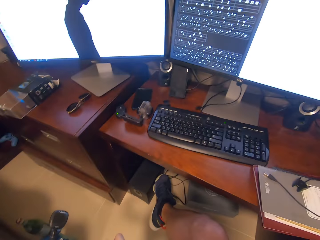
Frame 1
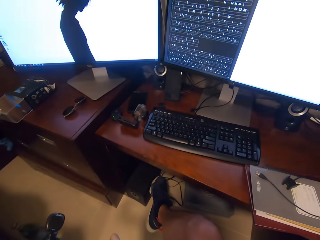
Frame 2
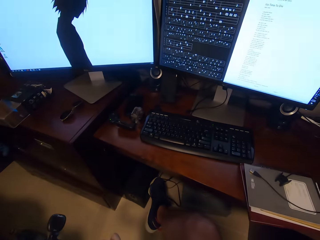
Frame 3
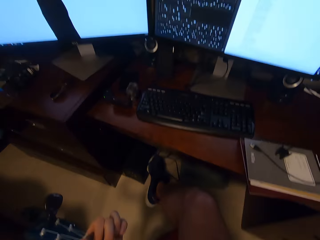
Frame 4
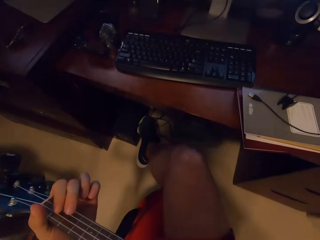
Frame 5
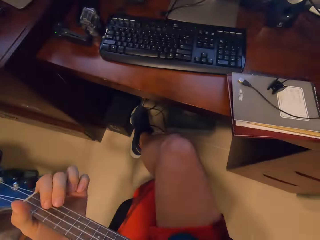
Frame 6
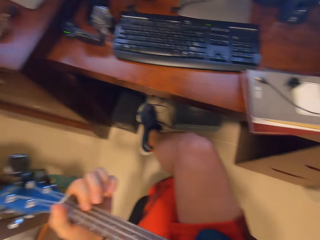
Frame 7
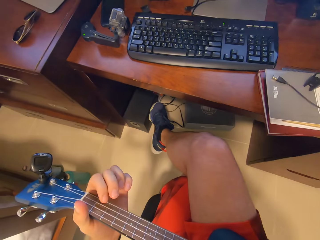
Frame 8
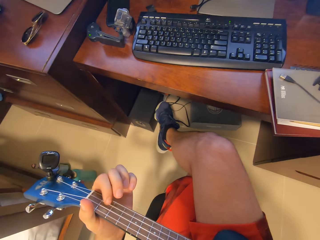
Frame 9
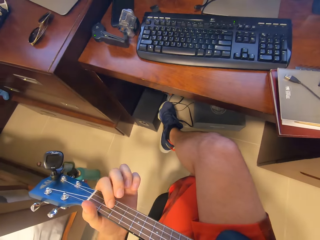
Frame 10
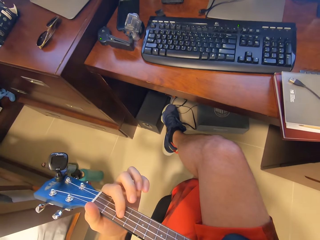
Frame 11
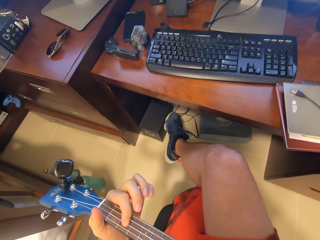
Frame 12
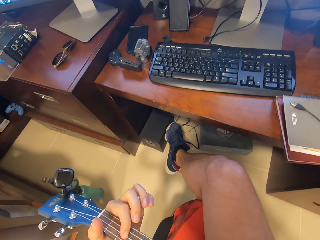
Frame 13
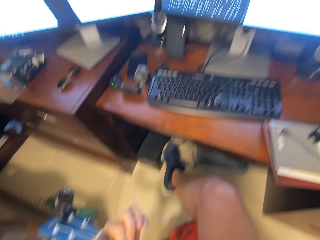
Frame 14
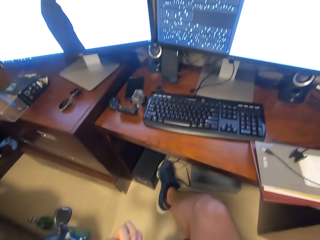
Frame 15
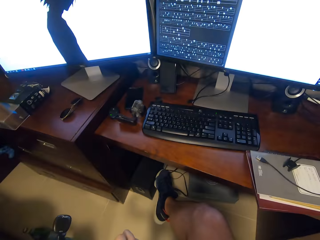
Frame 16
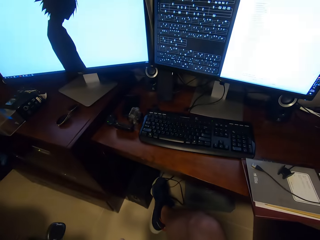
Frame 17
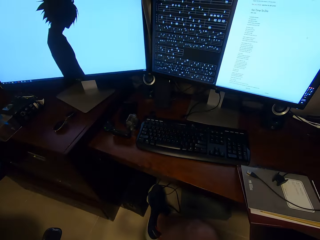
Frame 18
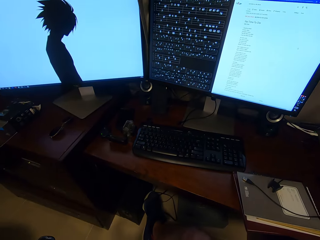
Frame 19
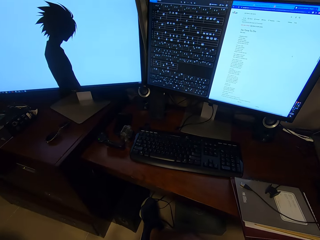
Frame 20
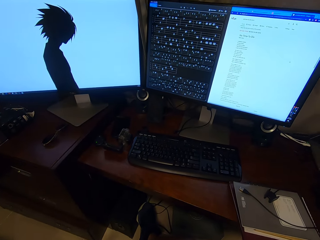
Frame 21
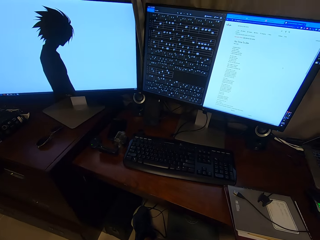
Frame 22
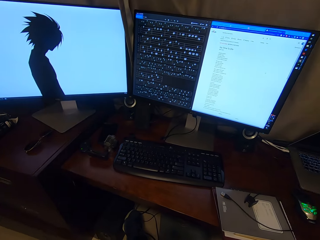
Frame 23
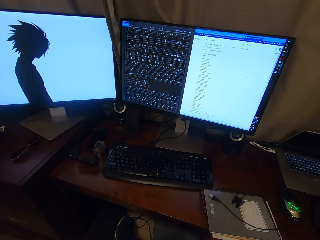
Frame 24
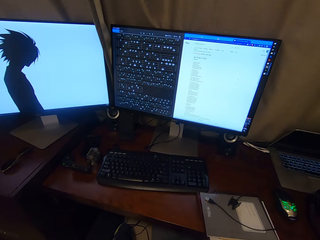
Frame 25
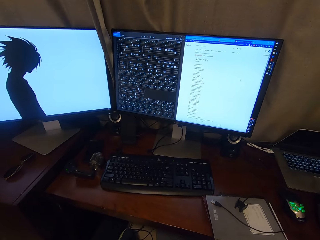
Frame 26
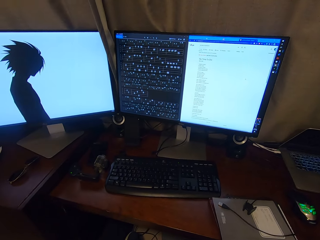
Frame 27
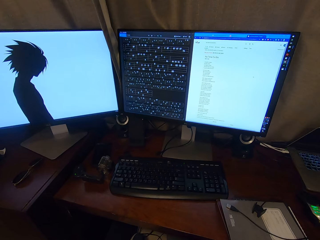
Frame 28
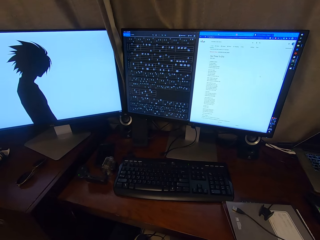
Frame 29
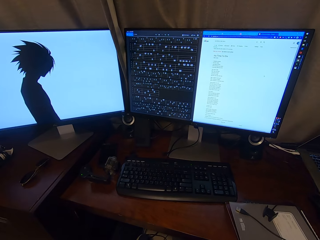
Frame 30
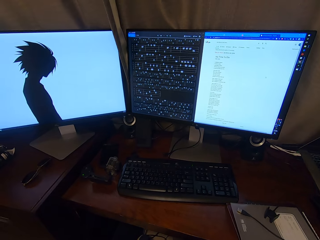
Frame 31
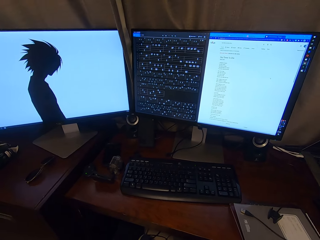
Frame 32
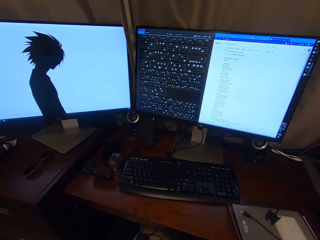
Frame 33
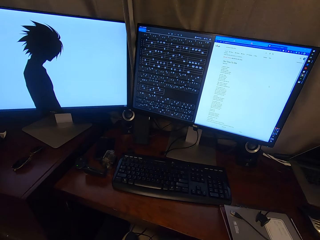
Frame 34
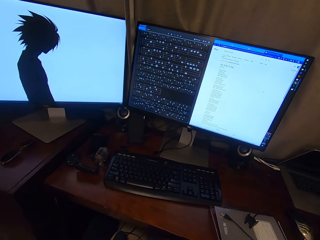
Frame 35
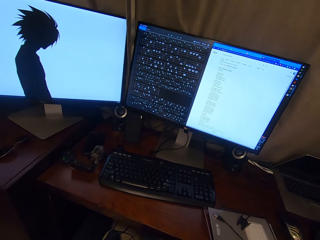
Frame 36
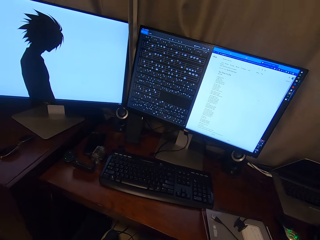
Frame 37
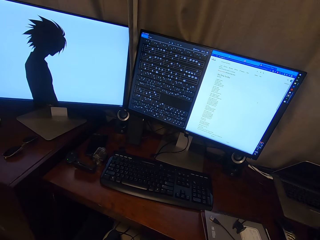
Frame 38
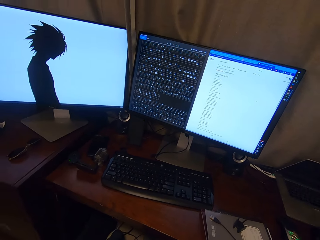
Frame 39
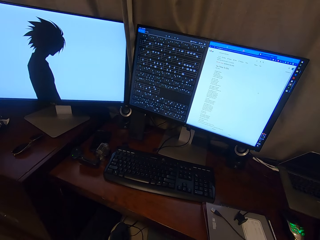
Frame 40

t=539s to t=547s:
The camera wearer plays guitar.

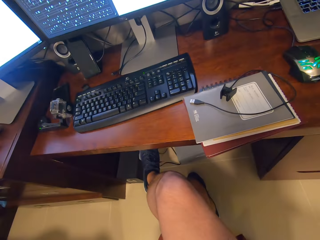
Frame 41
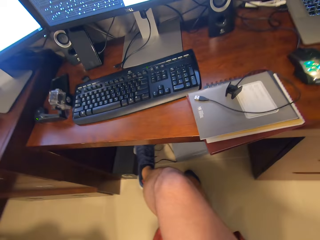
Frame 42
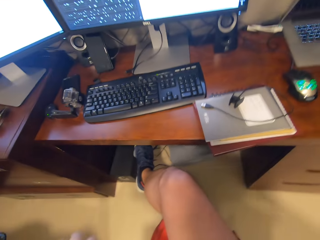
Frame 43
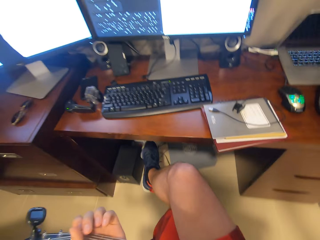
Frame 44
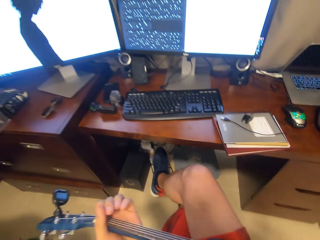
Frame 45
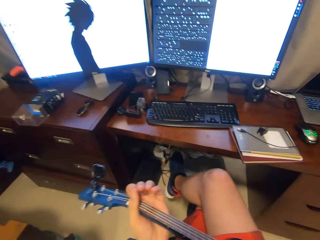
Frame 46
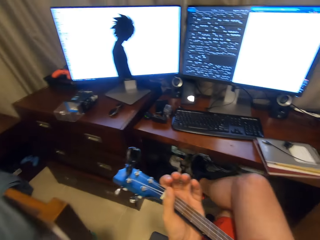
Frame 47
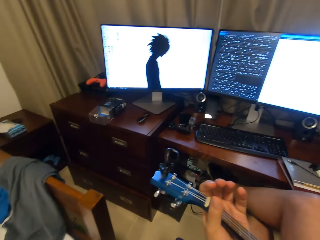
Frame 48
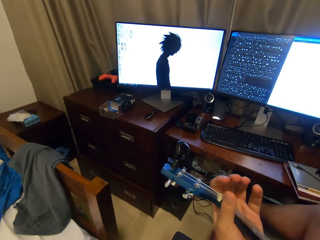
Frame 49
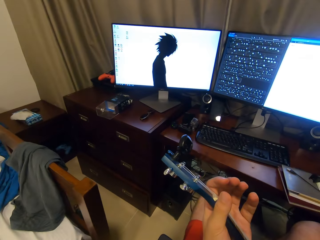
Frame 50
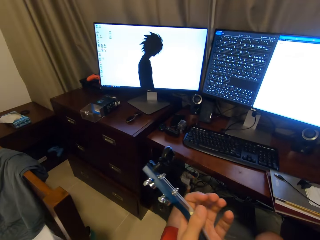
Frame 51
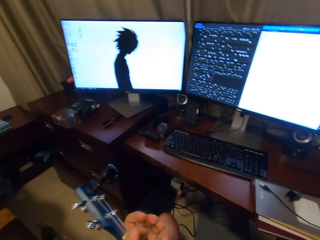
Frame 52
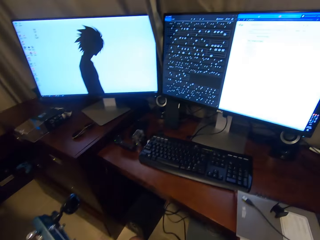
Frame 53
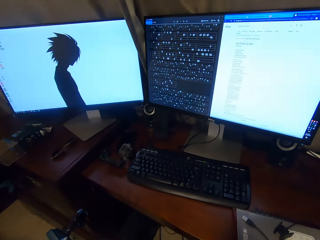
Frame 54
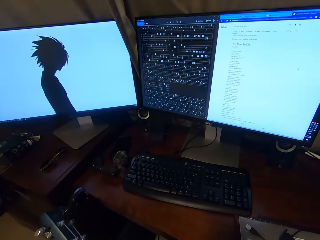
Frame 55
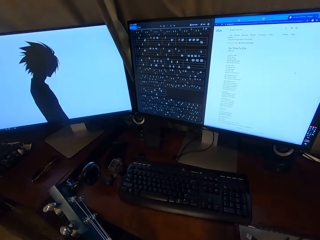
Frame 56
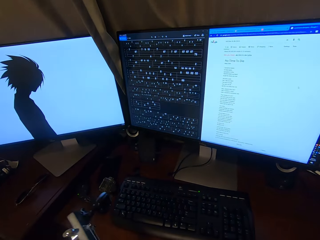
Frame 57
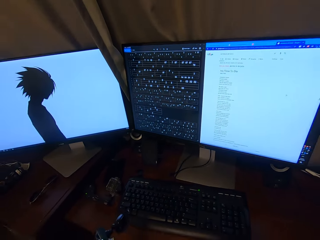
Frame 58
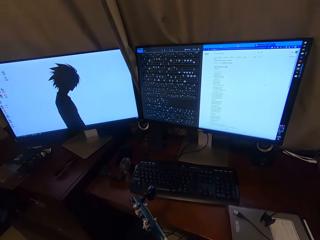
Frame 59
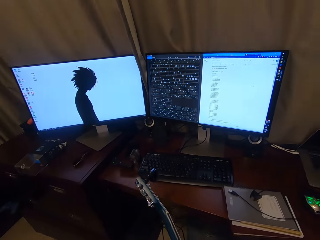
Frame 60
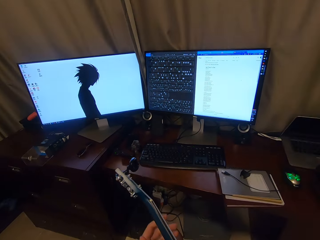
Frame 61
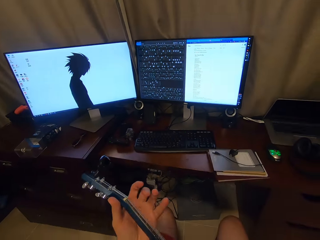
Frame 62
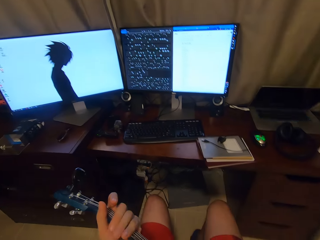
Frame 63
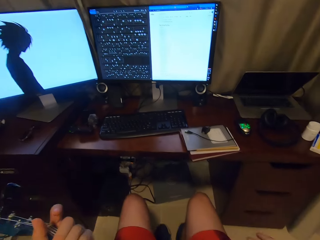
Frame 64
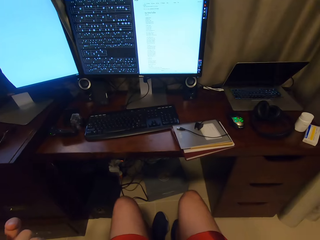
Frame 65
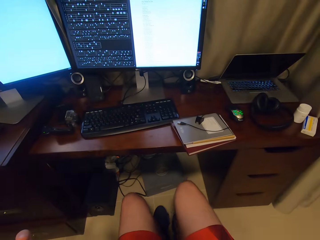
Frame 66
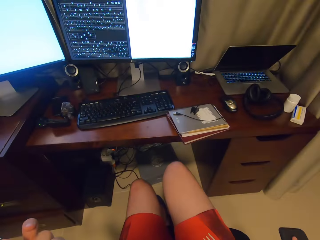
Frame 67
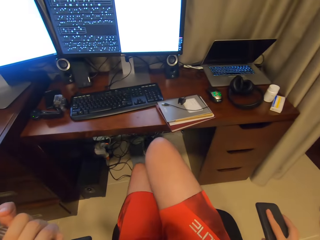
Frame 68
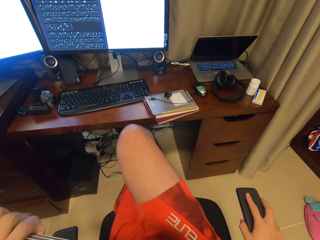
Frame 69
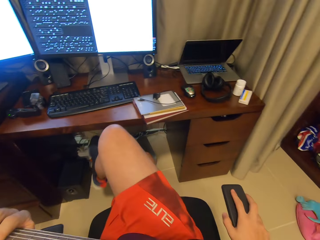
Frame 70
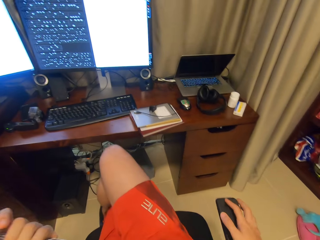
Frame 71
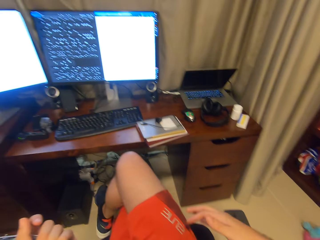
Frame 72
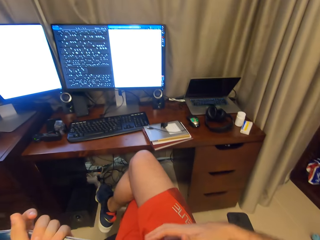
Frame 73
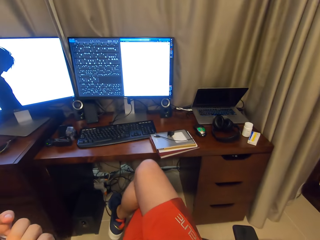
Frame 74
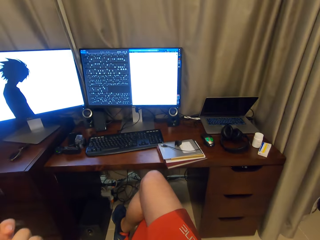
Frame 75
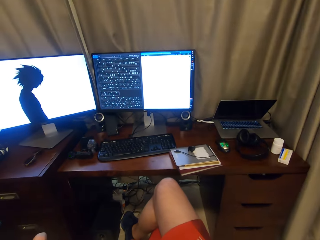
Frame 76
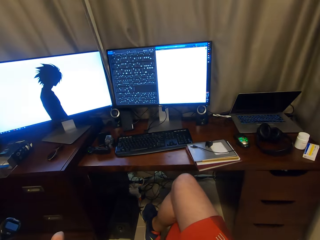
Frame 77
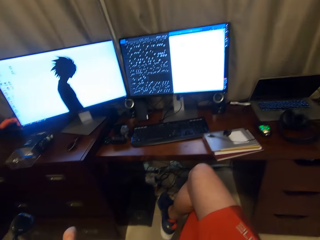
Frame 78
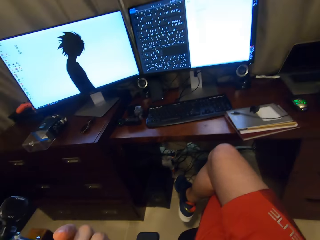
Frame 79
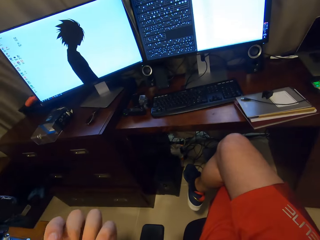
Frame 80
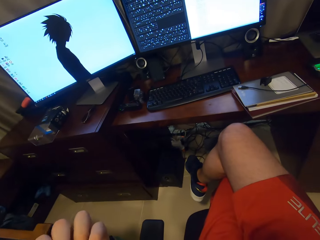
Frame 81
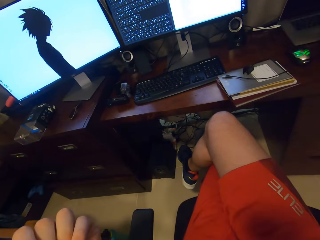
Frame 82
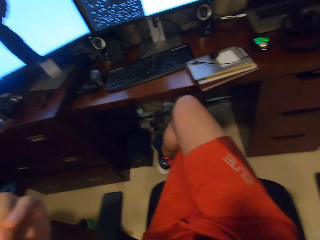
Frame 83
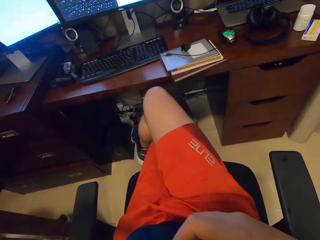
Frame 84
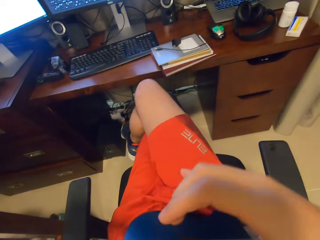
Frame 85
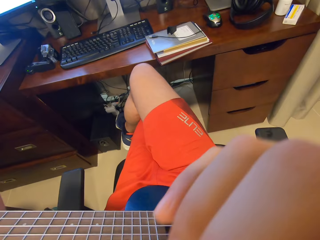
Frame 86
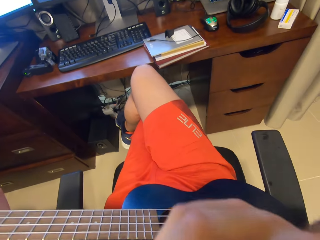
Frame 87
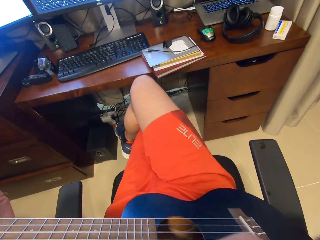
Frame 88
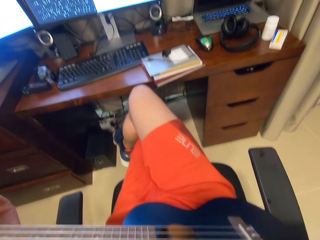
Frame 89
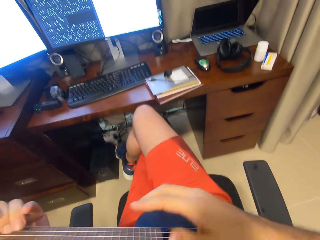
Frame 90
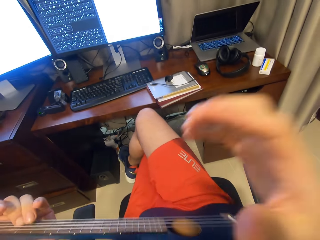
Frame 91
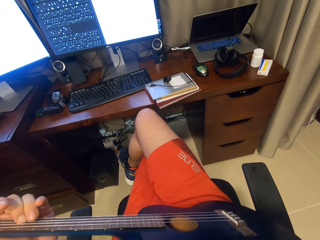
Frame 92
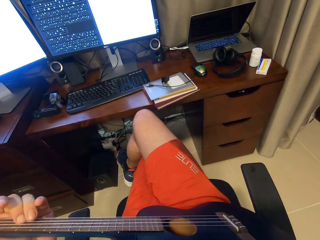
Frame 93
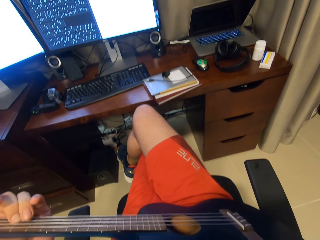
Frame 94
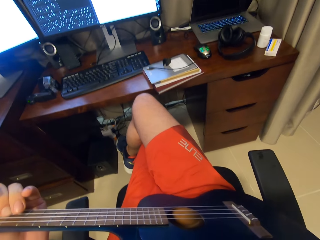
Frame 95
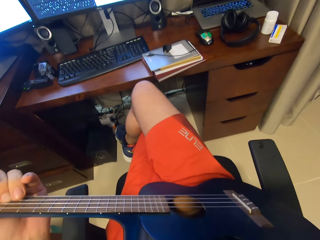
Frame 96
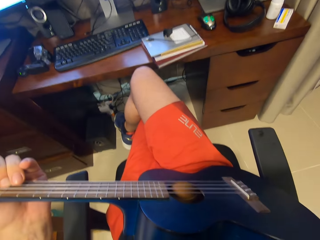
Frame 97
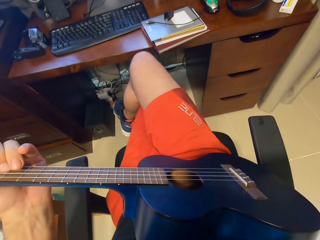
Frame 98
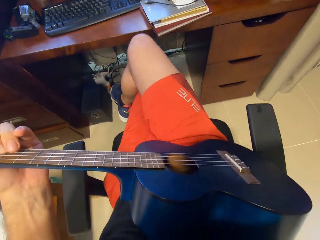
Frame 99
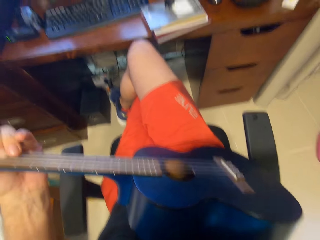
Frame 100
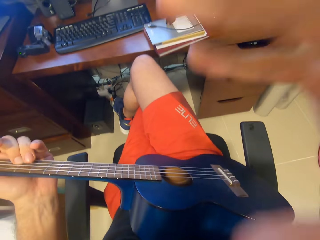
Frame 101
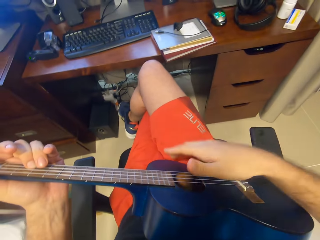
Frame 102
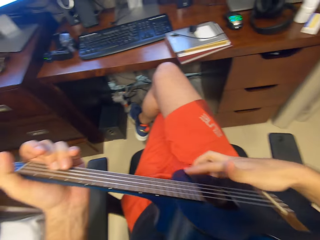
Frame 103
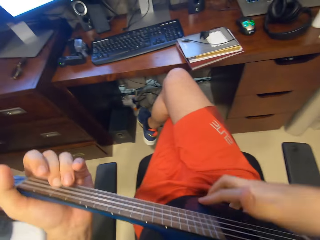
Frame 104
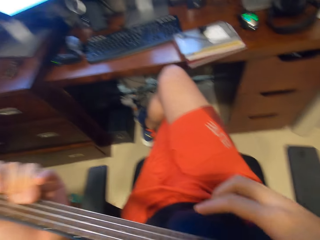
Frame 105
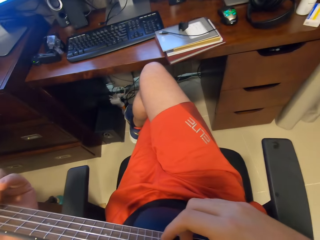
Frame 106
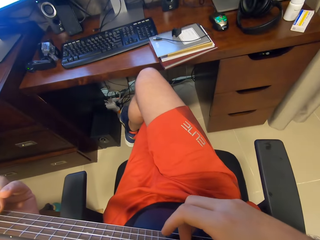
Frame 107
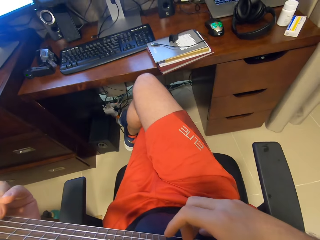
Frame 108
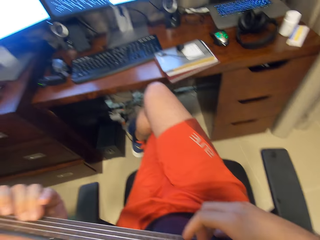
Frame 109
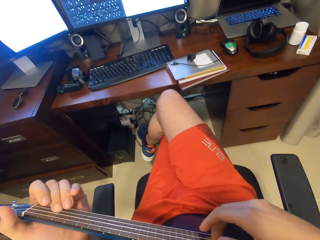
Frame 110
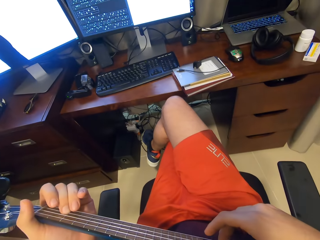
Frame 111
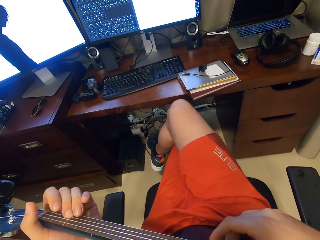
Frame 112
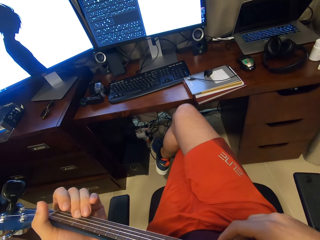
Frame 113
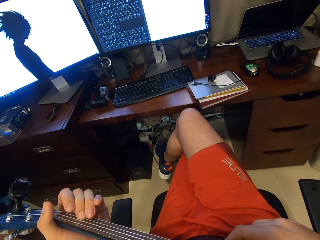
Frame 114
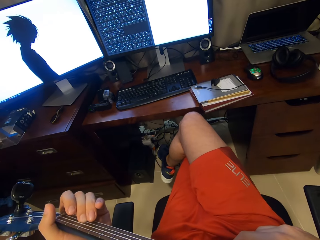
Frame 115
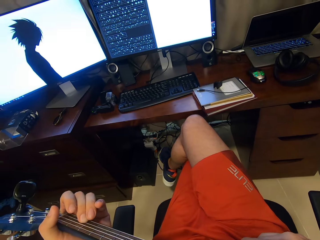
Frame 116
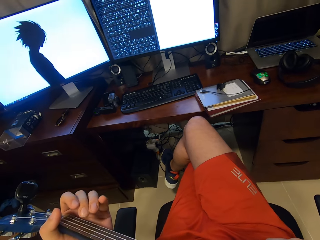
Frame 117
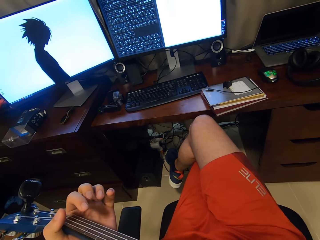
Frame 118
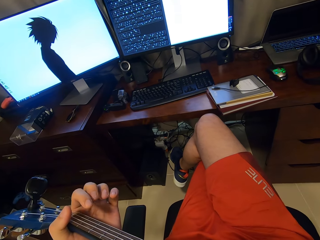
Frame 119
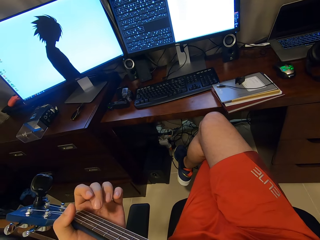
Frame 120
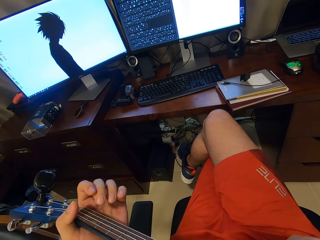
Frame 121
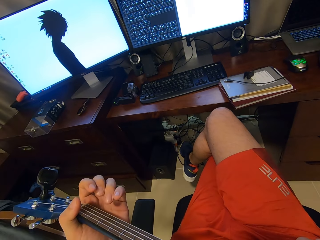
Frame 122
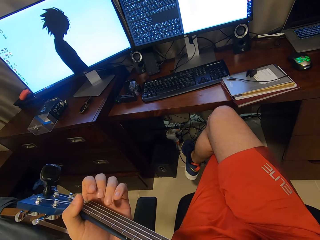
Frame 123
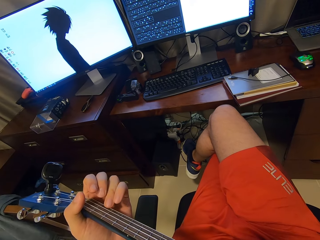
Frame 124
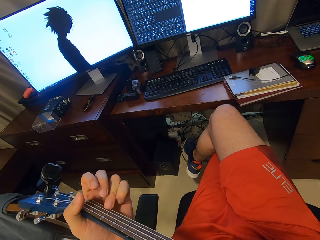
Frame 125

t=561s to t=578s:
The camera wearer uncrosses the legs. They stretch on the seat. They hold a chair. They cross the legs. They touch the guitar. They play the guitar. They adjust the camera. They play the guitar.
